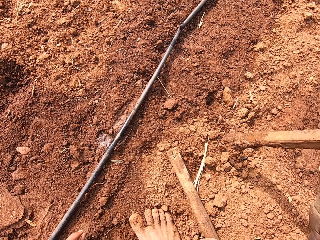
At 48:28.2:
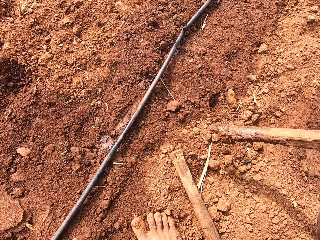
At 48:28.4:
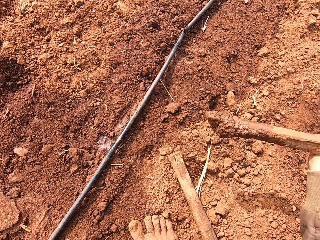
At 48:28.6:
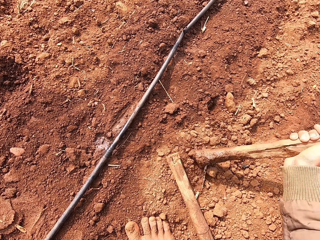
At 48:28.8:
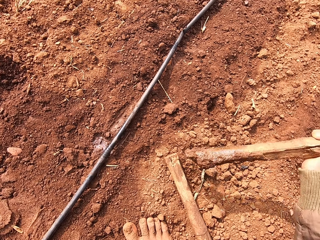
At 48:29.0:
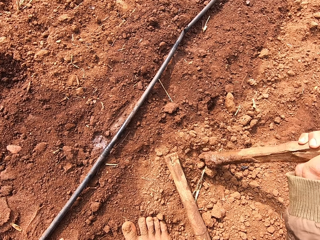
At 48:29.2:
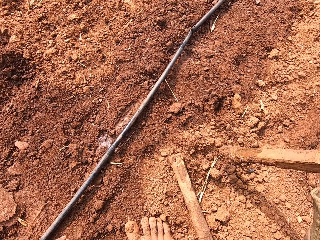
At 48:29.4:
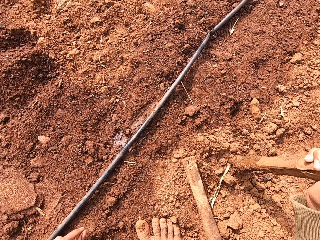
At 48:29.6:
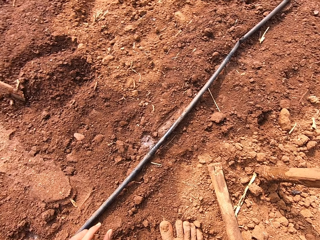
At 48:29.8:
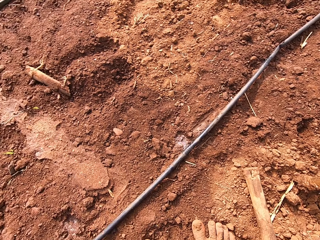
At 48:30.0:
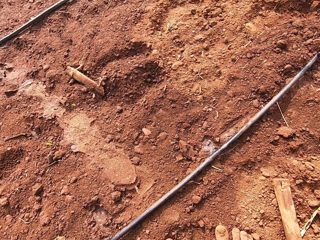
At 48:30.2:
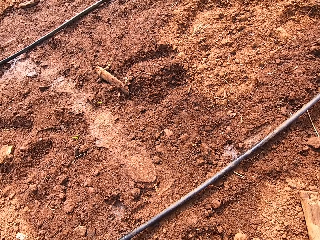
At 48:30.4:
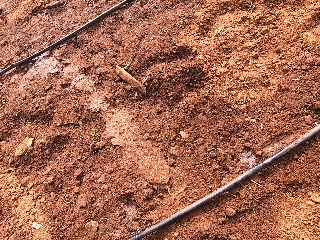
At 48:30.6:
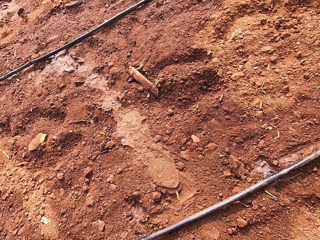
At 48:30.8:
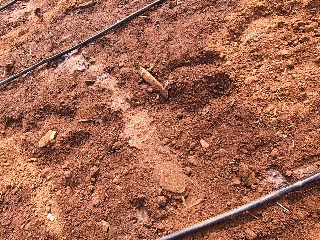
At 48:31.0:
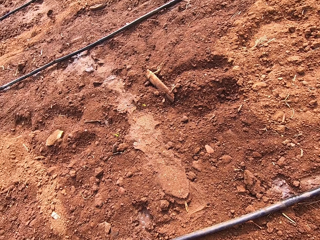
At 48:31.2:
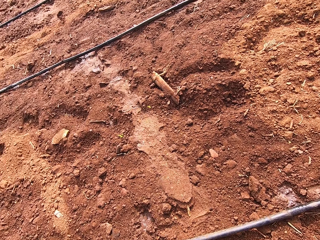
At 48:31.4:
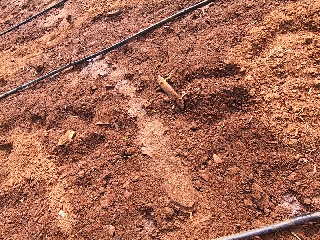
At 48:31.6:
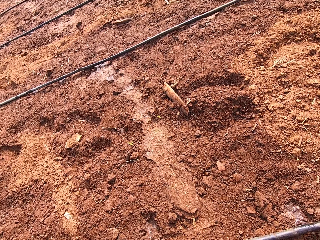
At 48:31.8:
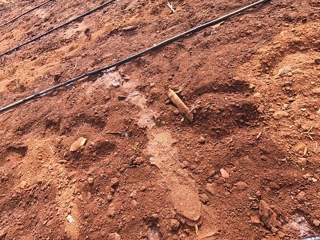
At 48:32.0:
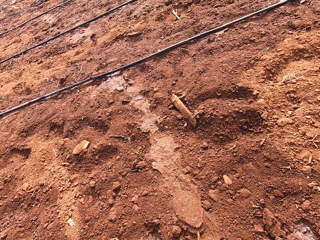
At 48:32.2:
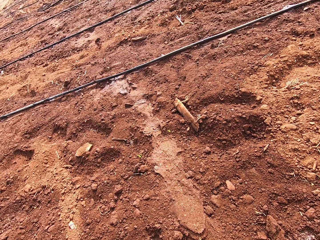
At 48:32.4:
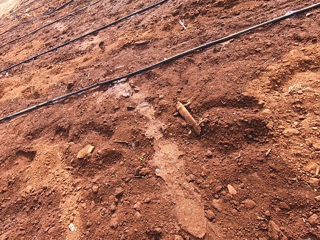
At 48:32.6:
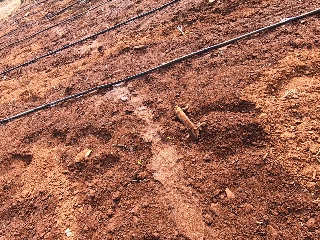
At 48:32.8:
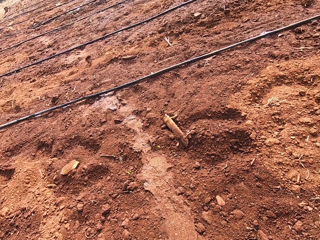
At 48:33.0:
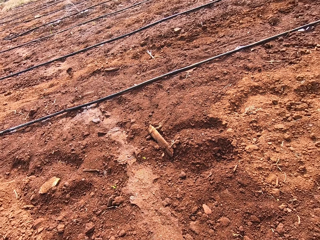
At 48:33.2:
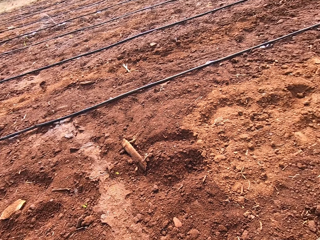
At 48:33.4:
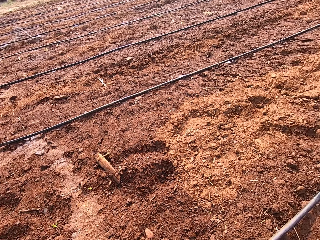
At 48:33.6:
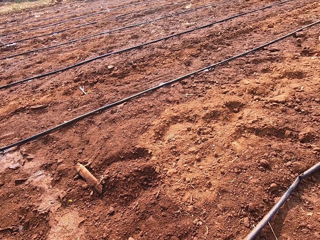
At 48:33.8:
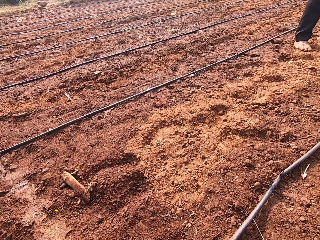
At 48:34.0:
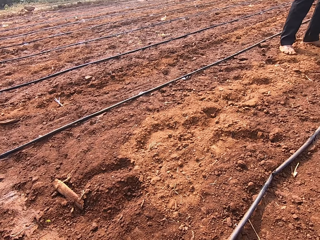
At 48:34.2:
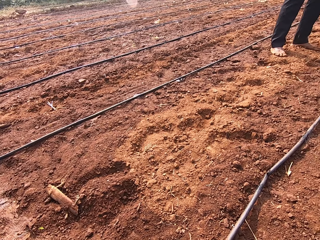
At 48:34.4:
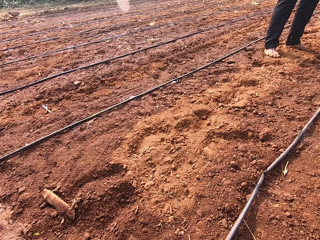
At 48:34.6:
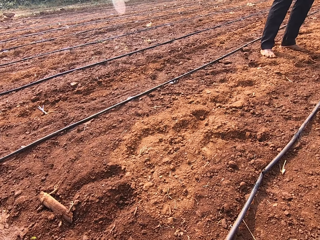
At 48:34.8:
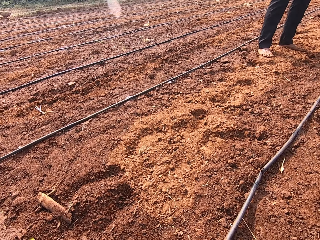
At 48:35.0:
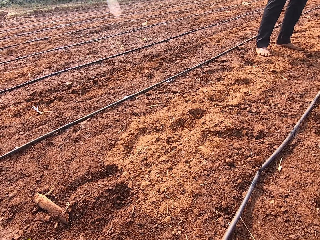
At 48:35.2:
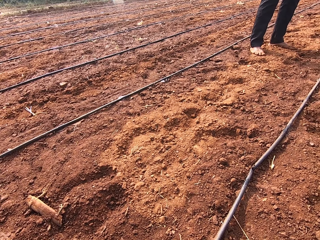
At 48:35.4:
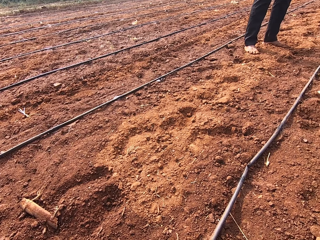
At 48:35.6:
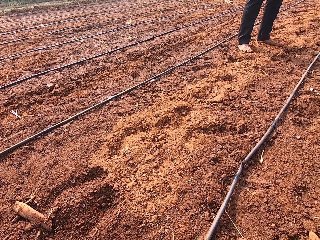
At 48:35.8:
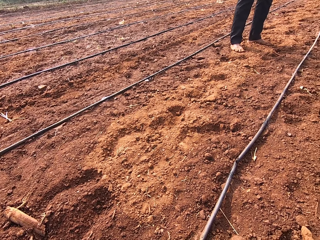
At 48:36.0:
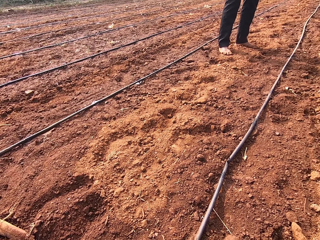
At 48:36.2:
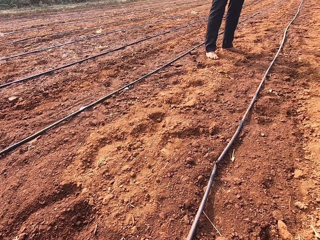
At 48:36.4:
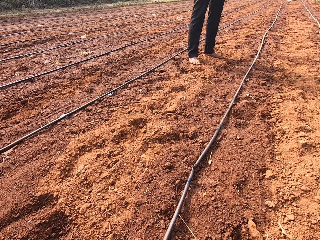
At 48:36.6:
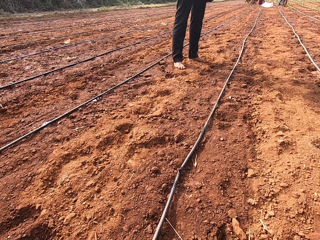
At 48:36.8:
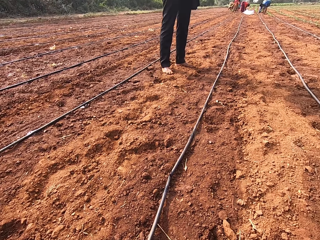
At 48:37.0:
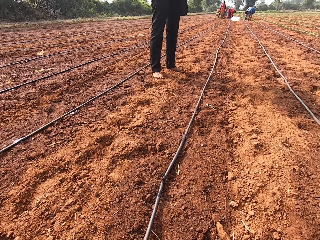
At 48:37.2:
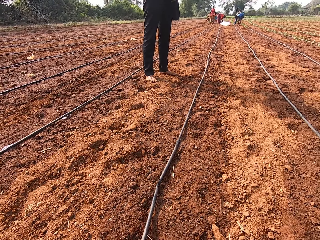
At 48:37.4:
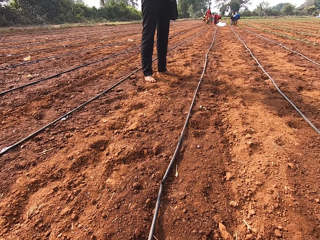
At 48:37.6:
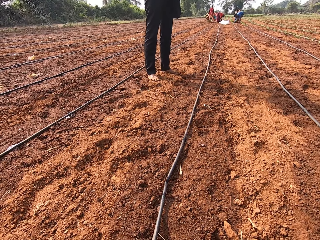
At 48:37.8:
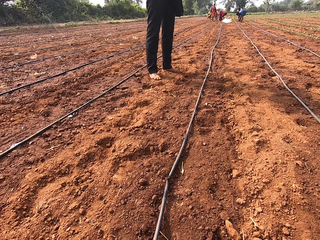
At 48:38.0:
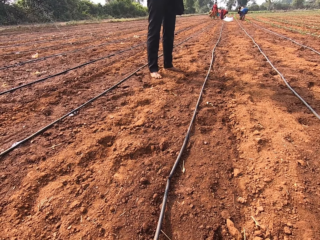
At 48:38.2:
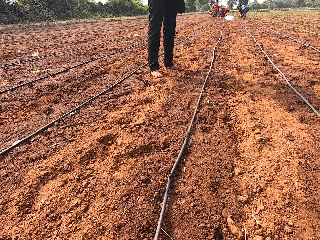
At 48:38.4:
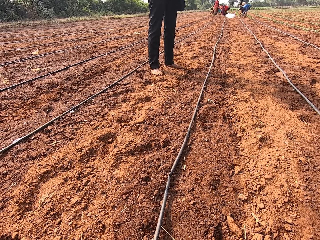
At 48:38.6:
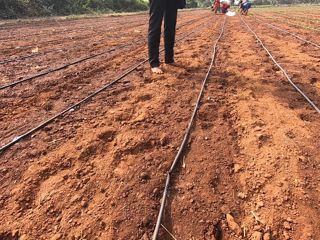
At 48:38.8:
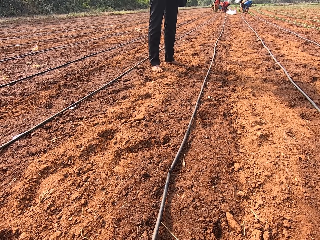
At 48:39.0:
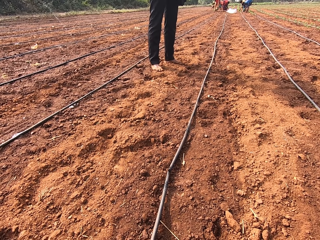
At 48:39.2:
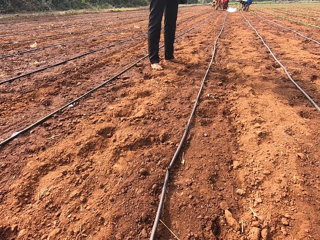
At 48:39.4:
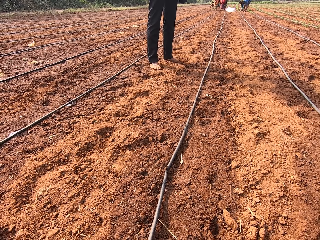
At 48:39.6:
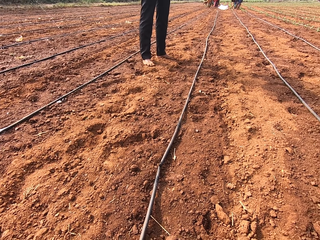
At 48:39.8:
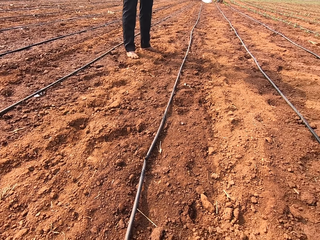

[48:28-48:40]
The camera wearer hits the stick in his right hand on the ground. He looks around. He talks to a man.

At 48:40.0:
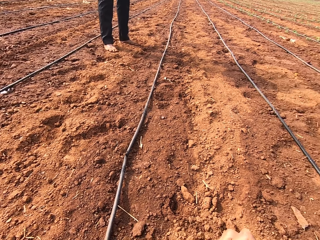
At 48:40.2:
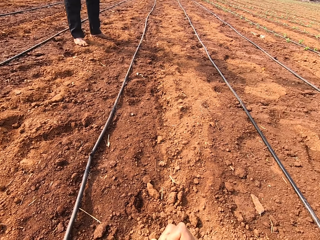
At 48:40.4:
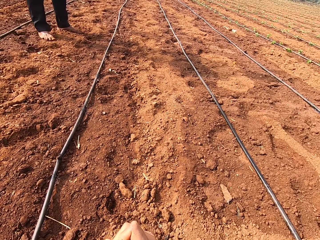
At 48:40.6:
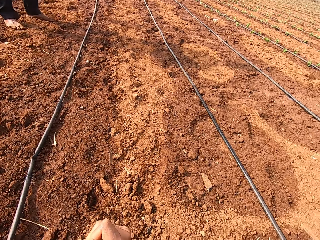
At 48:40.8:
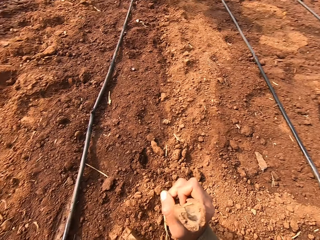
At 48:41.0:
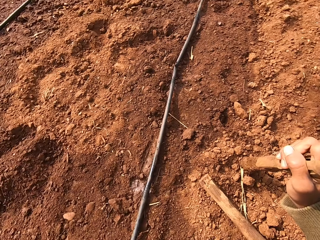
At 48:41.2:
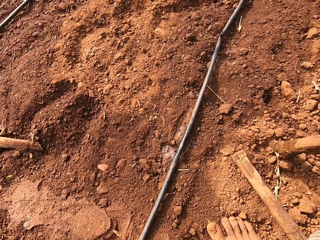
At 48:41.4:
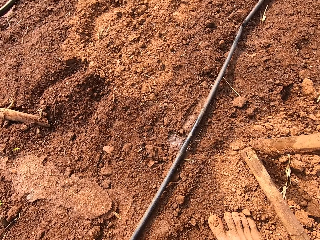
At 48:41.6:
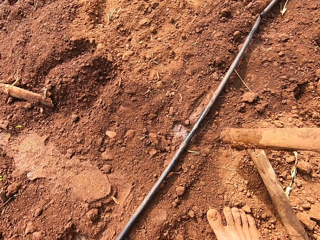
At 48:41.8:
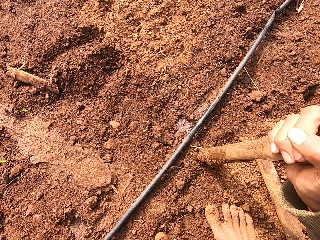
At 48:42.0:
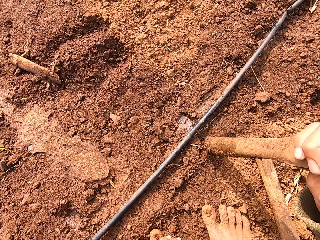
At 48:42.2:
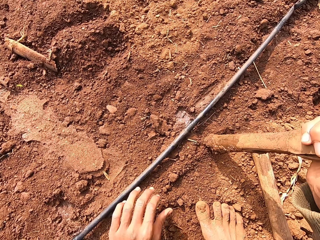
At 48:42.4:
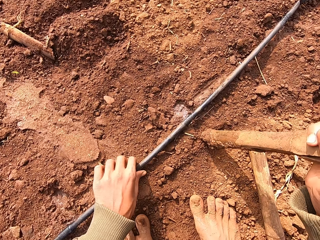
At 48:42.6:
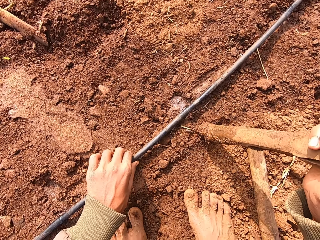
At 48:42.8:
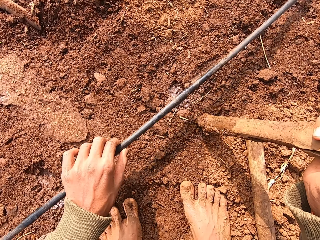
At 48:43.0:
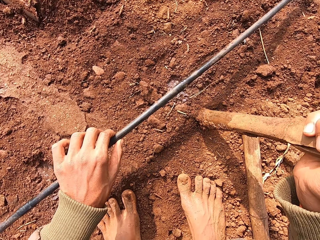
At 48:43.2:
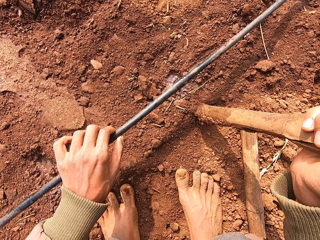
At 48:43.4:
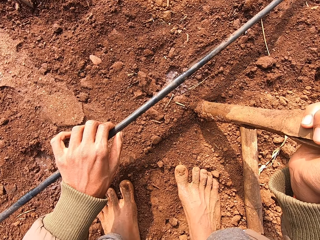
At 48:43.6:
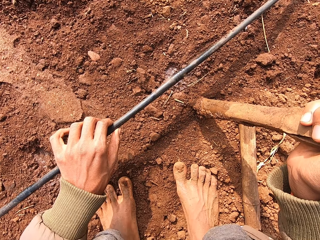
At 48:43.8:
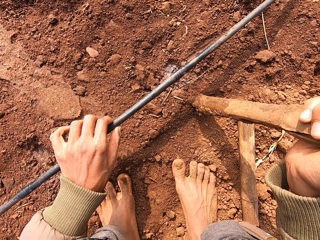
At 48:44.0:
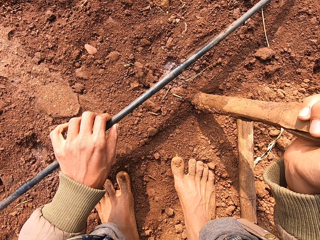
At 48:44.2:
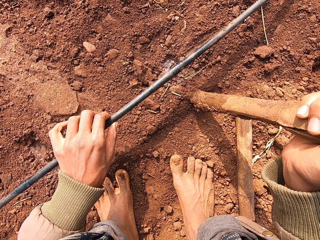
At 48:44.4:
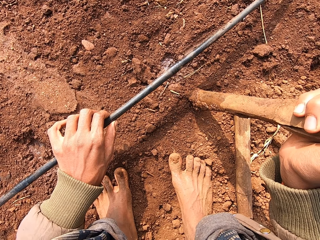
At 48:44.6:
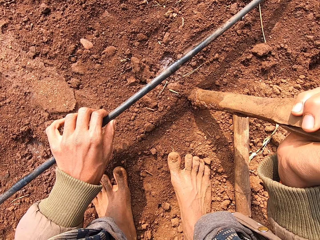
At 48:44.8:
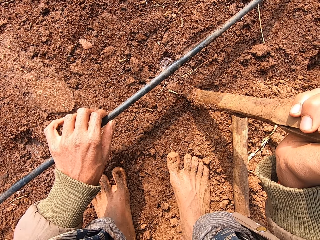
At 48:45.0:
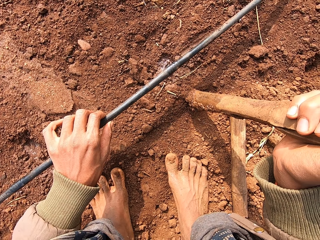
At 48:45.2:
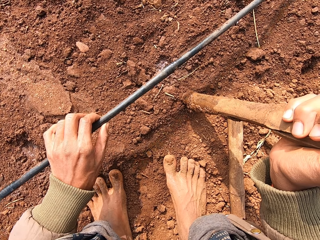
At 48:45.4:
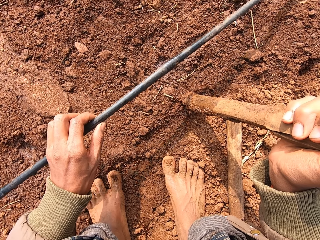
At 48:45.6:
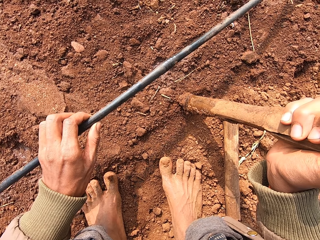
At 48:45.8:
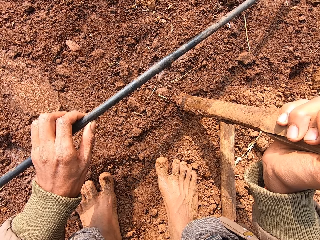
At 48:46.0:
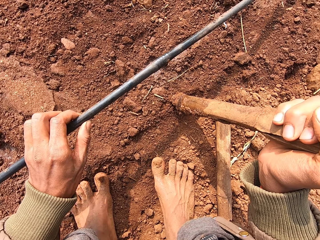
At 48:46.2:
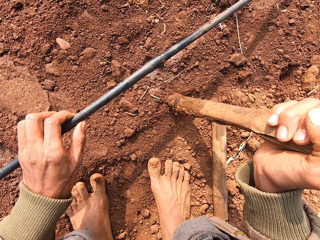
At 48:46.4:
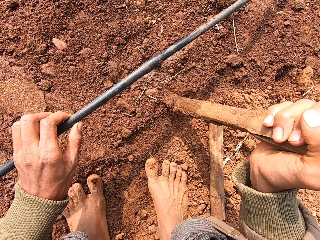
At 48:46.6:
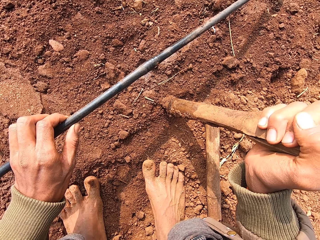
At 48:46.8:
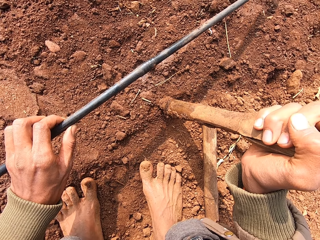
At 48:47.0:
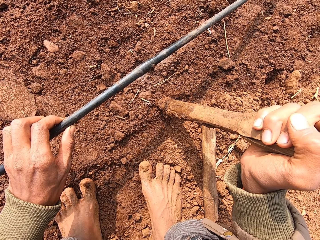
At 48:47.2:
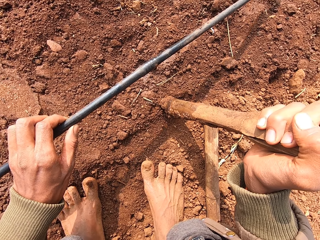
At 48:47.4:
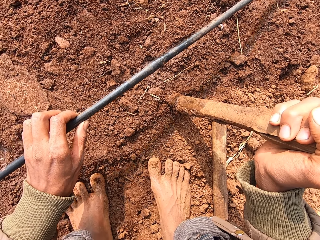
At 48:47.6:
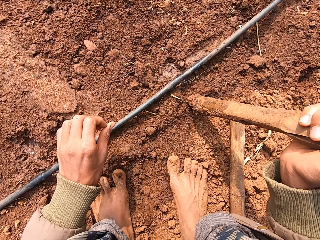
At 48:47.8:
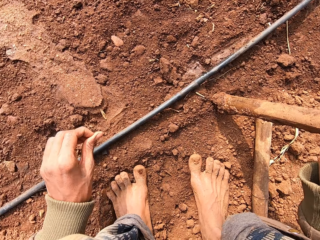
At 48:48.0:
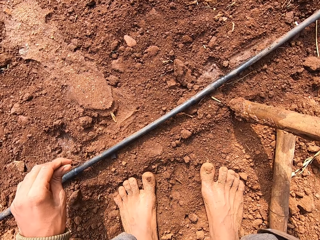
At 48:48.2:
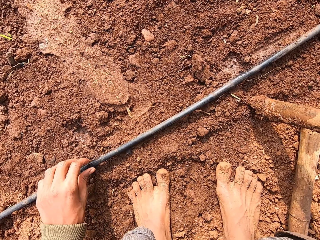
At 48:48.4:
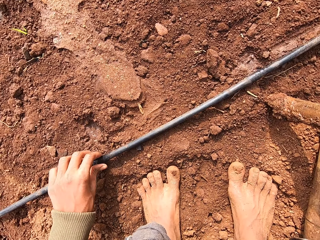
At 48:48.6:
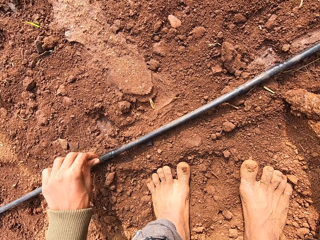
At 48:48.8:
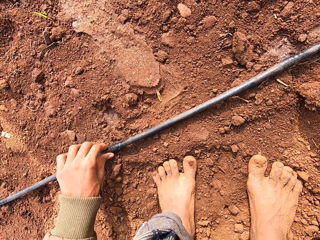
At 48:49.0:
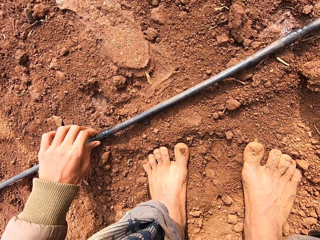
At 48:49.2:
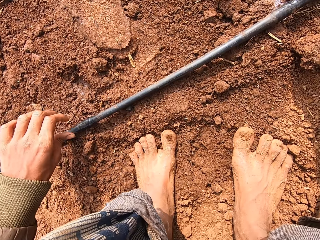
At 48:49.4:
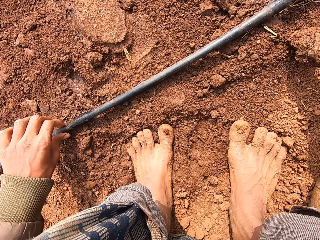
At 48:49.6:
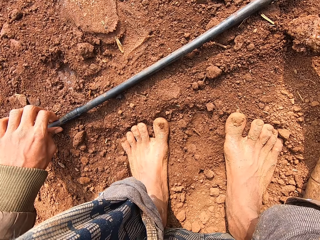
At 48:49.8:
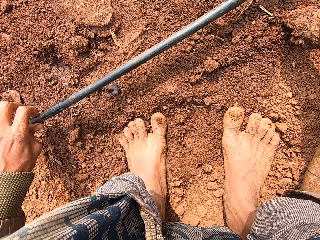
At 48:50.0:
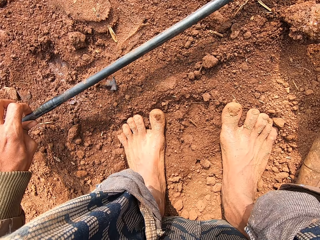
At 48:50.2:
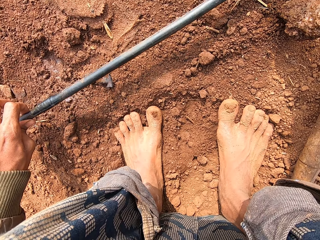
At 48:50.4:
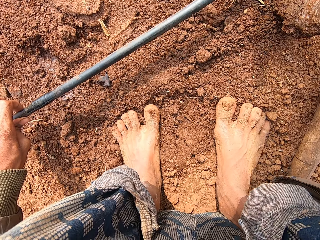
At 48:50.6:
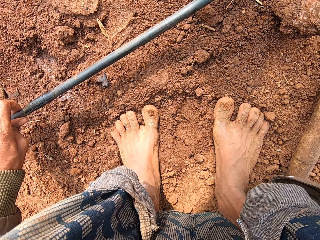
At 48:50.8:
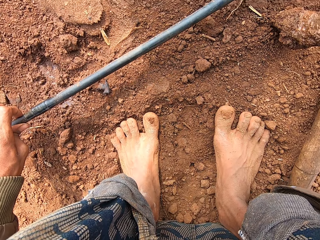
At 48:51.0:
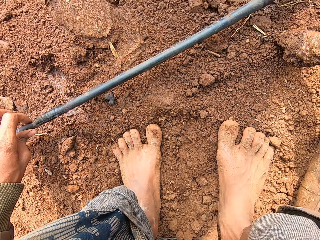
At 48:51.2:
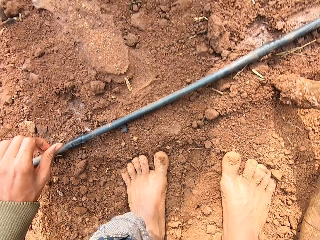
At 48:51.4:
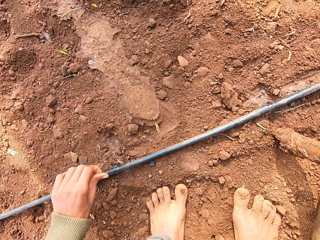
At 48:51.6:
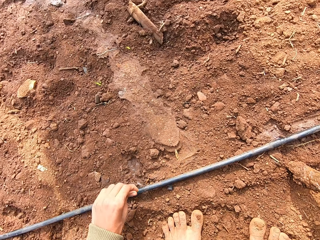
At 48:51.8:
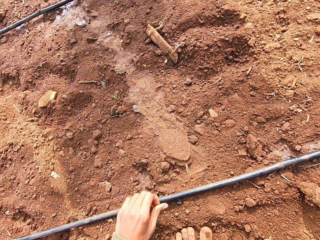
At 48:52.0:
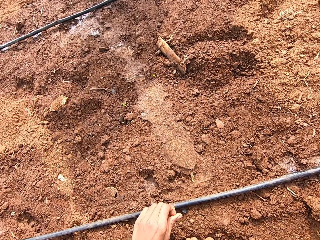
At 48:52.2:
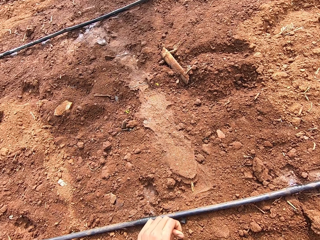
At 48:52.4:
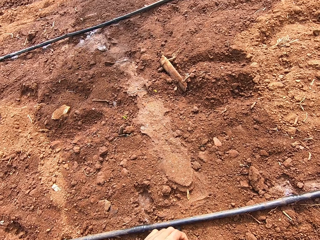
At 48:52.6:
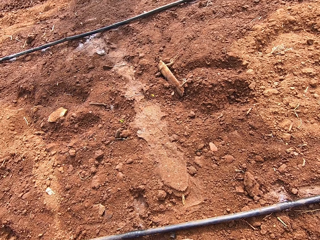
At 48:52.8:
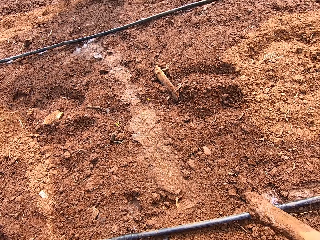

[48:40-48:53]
The camera wearer digs the ground with a piece of wood. He pulls up the pipe from the ground with his left hand. He drops the pipe in his left hand on the ground. He rubs his left hand. He pulls up the pipe from the ground with his left hand. He drops the pipe in his left hand on the ground. He rubs his left hand. A man talks to the camera wearer.
